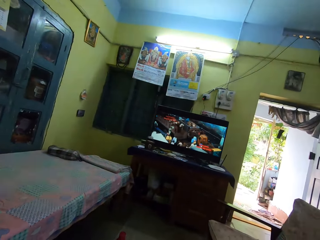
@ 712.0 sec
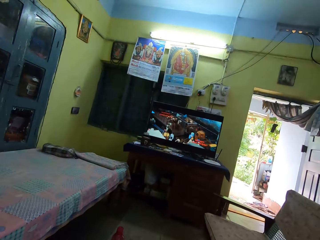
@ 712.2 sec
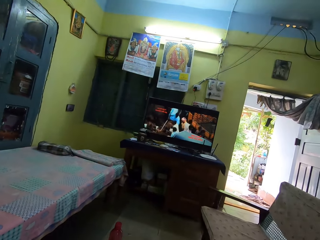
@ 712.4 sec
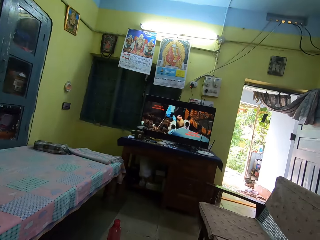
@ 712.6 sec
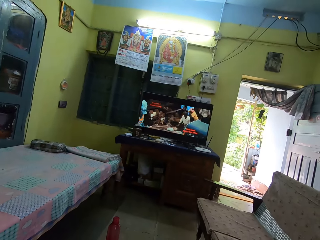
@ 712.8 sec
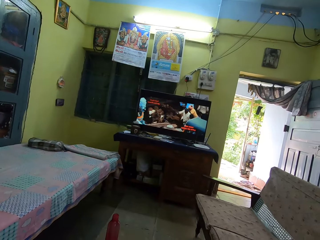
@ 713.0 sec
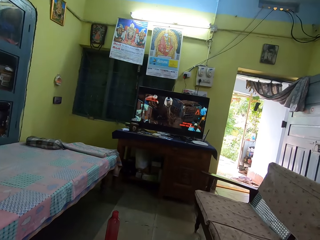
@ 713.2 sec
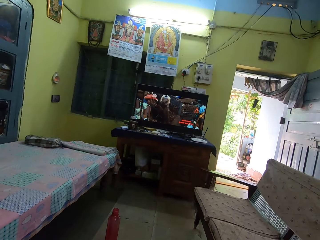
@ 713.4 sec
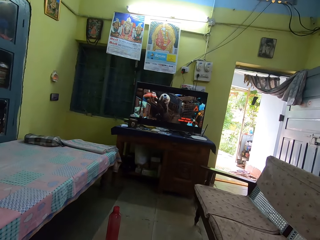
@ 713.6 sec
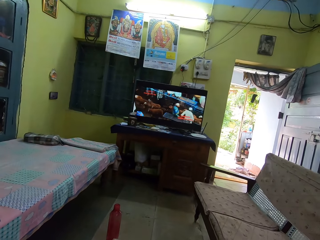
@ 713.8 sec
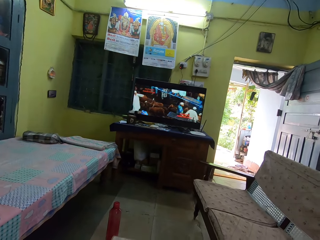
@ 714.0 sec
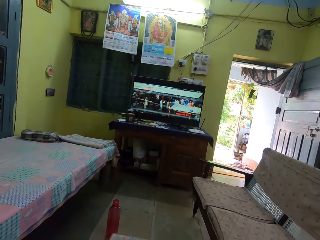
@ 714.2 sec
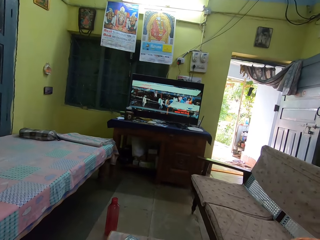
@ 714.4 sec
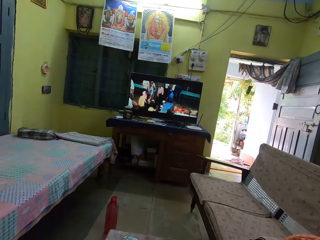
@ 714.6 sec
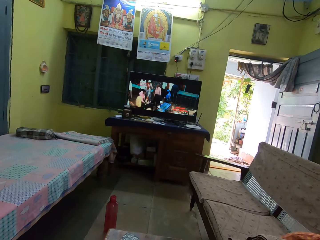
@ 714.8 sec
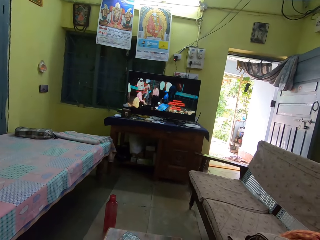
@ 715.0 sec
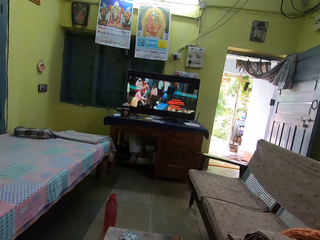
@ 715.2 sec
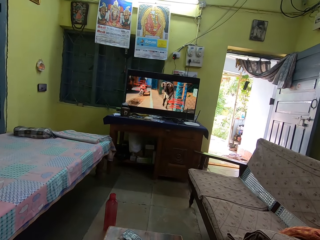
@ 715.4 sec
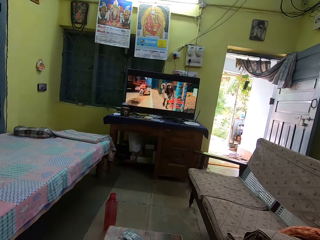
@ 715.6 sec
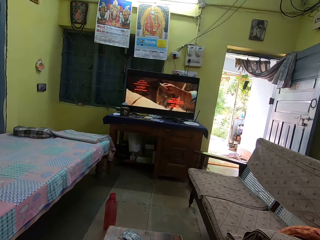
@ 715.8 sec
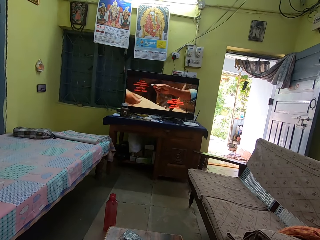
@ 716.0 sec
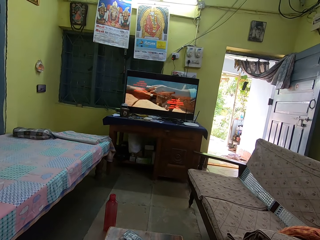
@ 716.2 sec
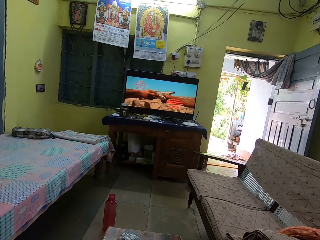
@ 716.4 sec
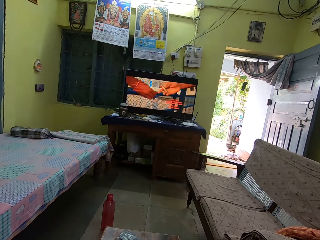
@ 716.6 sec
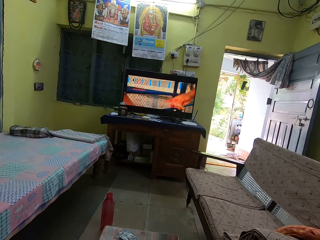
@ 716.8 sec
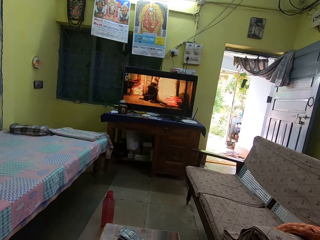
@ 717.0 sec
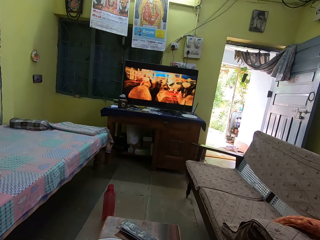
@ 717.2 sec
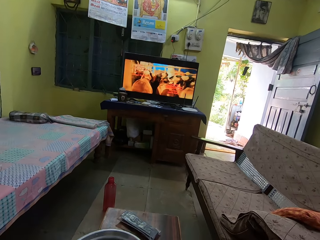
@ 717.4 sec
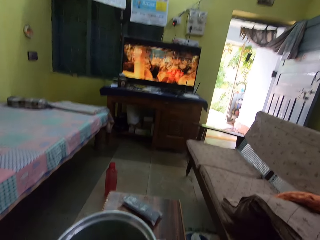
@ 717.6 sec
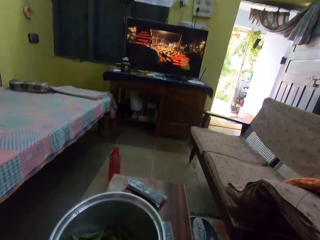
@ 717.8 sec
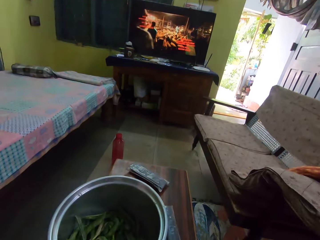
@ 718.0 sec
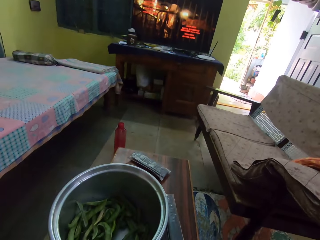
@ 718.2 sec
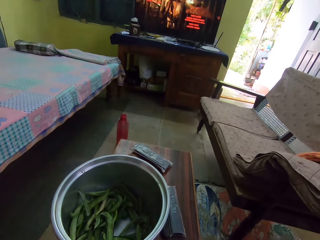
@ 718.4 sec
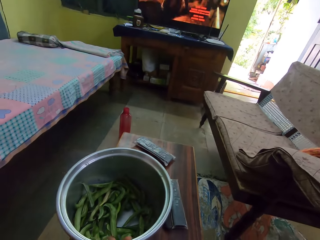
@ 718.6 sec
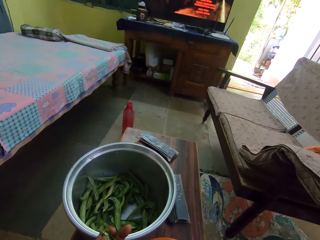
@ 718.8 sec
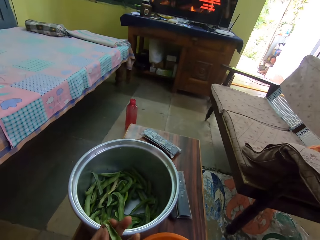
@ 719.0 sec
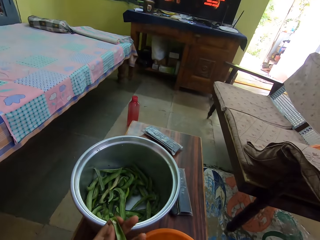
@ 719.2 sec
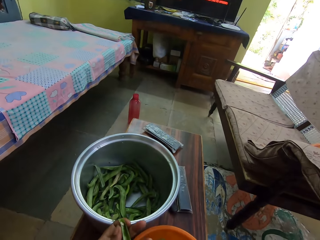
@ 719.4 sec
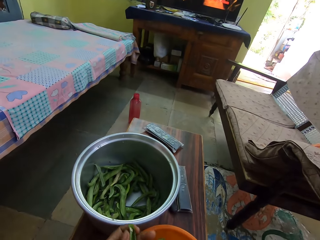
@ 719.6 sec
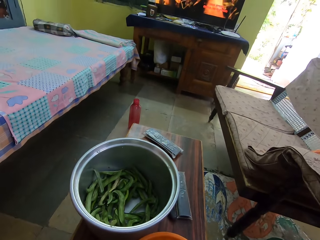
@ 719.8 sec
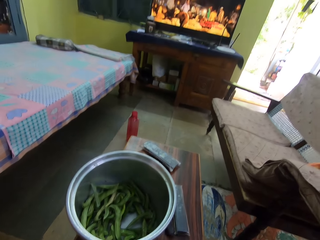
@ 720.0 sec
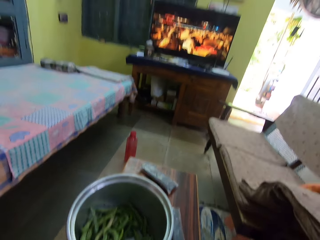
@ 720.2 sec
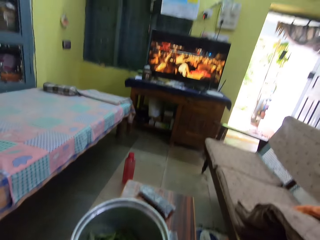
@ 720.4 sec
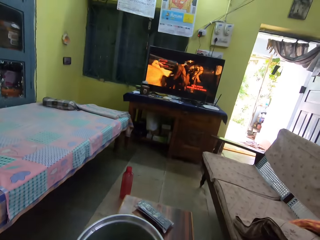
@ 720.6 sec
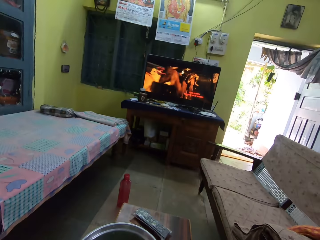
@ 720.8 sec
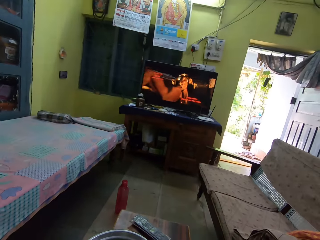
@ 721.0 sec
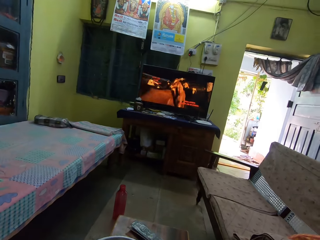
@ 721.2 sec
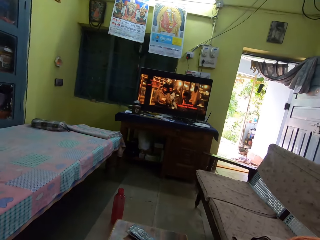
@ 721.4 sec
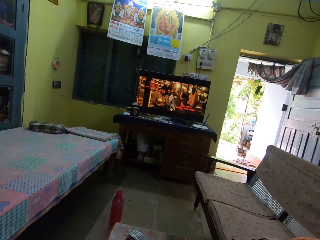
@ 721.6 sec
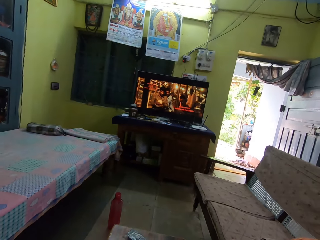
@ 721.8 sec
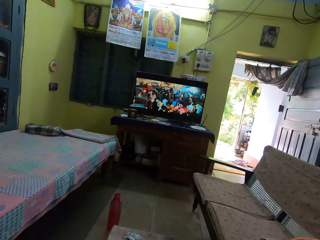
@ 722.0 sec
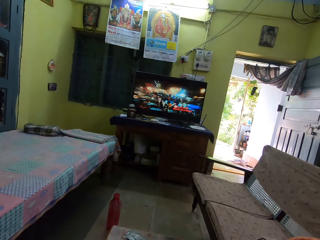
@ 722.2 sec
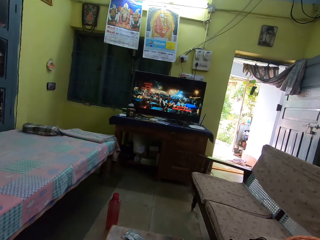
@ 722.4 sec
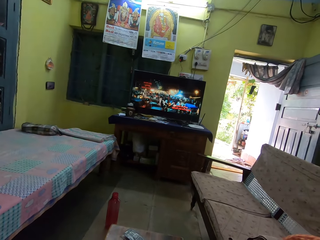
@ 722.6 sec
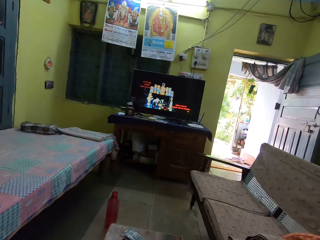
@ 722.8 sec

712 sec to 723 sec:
The camera wearer extracts peas. They watch a movie on the television.

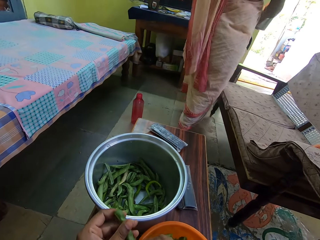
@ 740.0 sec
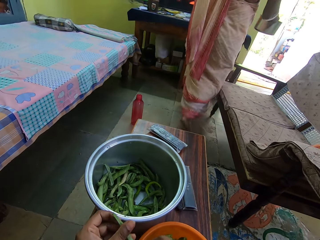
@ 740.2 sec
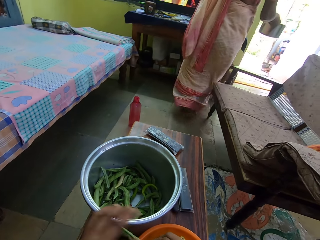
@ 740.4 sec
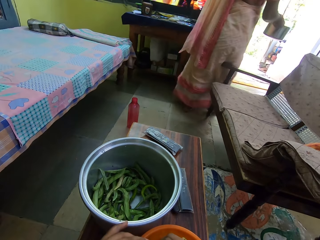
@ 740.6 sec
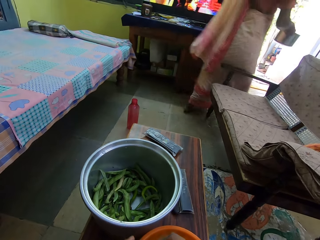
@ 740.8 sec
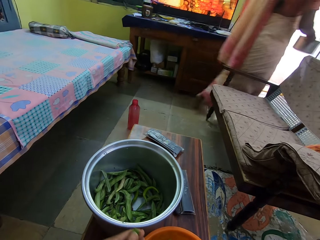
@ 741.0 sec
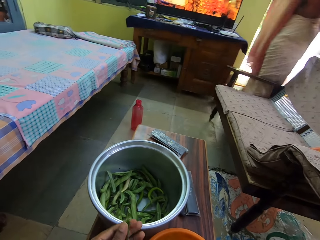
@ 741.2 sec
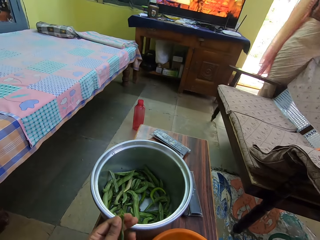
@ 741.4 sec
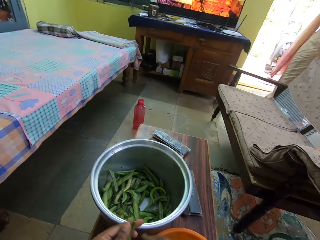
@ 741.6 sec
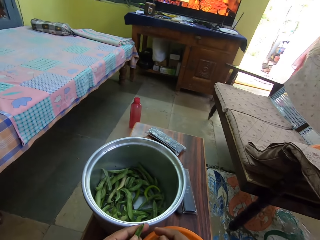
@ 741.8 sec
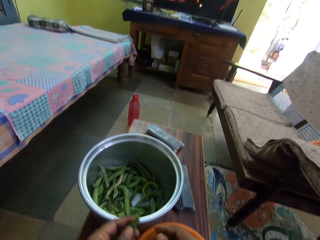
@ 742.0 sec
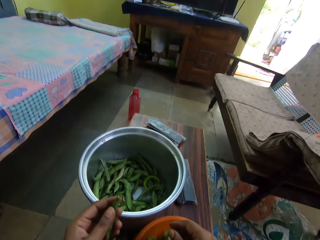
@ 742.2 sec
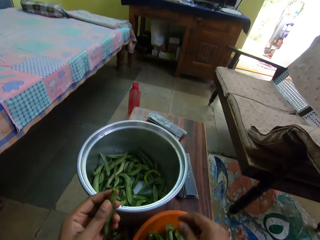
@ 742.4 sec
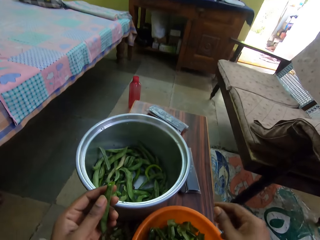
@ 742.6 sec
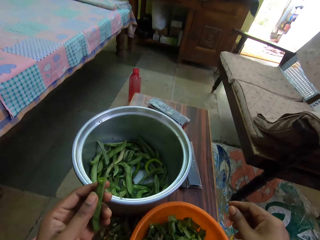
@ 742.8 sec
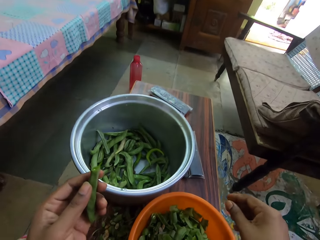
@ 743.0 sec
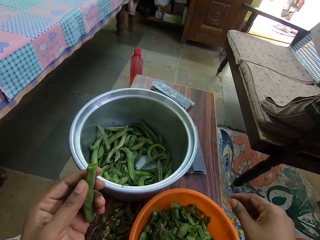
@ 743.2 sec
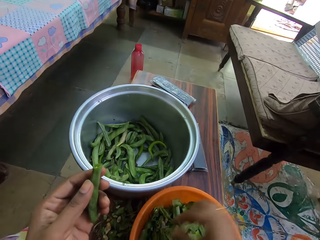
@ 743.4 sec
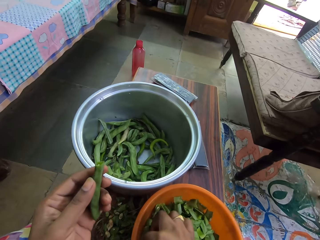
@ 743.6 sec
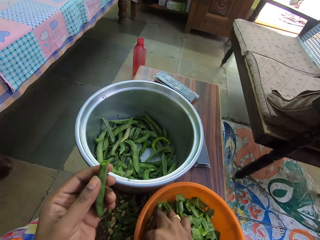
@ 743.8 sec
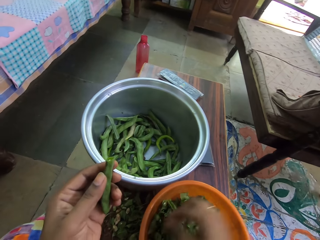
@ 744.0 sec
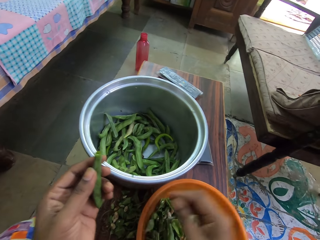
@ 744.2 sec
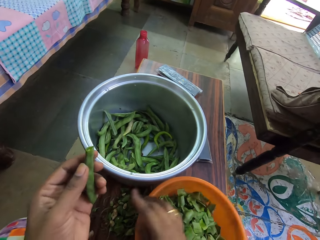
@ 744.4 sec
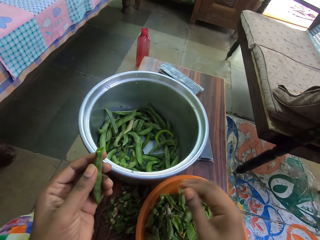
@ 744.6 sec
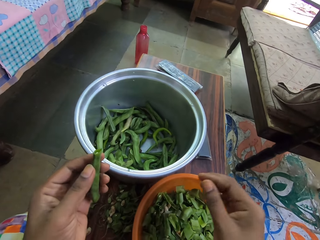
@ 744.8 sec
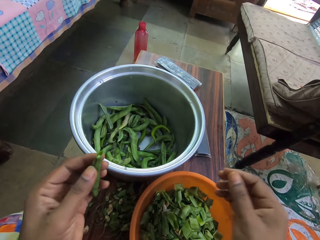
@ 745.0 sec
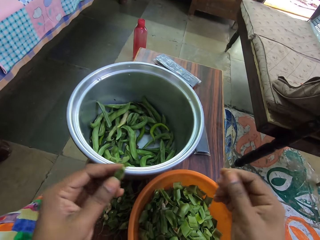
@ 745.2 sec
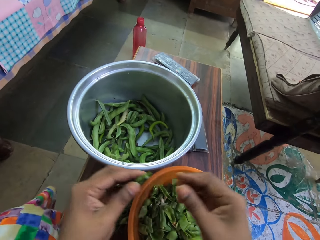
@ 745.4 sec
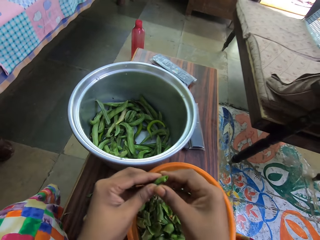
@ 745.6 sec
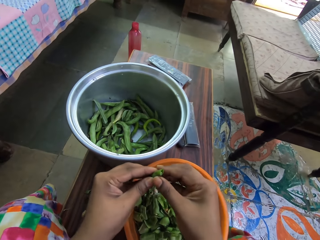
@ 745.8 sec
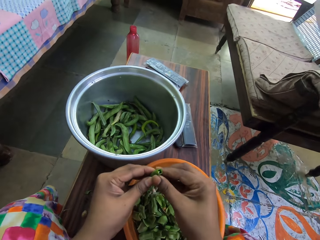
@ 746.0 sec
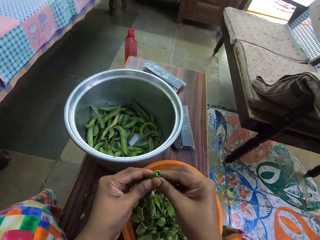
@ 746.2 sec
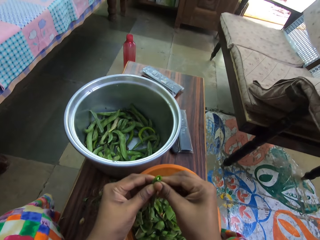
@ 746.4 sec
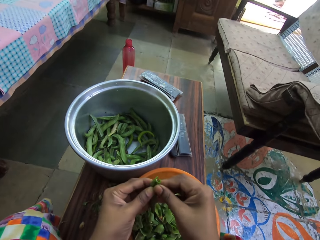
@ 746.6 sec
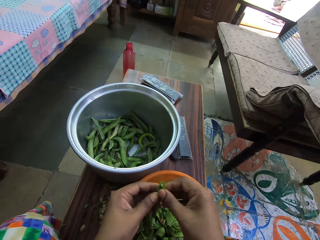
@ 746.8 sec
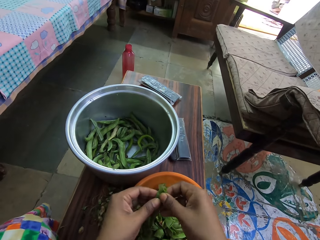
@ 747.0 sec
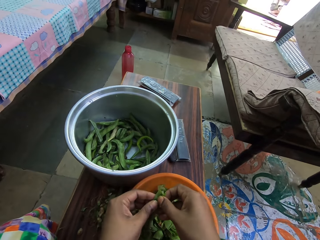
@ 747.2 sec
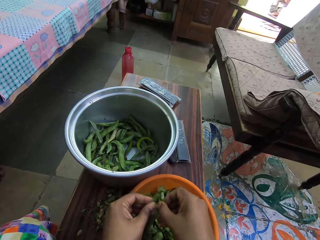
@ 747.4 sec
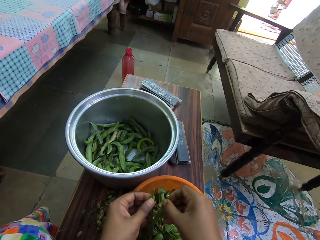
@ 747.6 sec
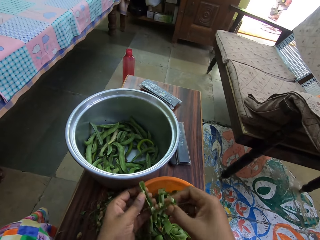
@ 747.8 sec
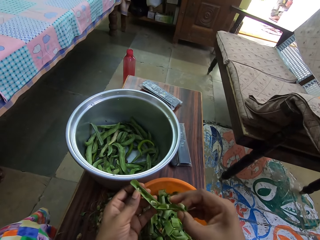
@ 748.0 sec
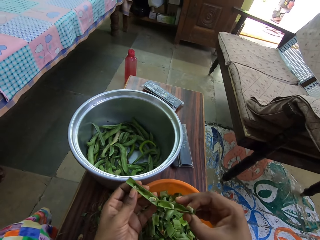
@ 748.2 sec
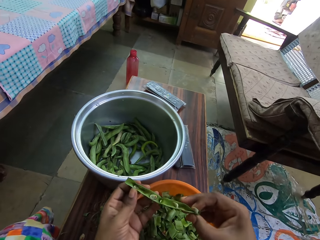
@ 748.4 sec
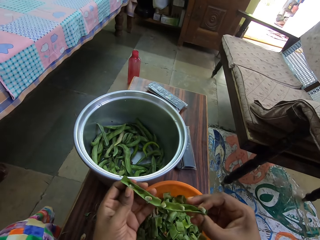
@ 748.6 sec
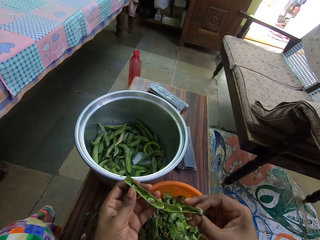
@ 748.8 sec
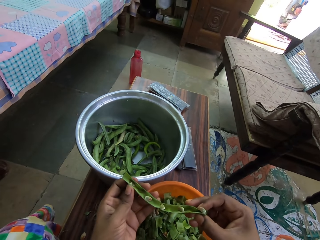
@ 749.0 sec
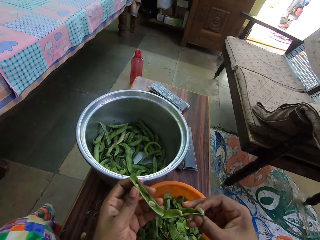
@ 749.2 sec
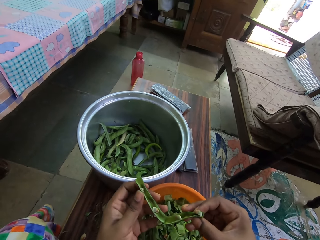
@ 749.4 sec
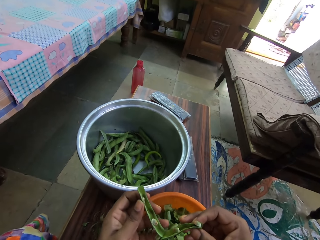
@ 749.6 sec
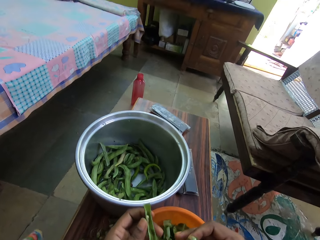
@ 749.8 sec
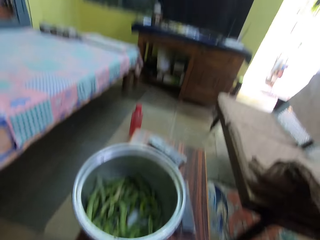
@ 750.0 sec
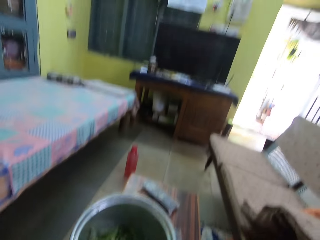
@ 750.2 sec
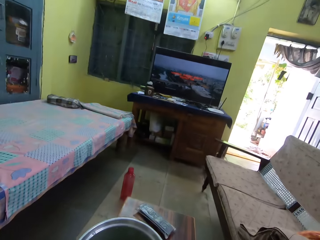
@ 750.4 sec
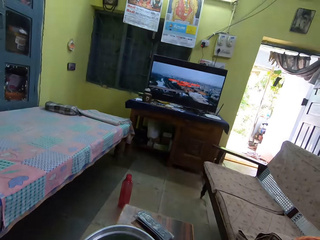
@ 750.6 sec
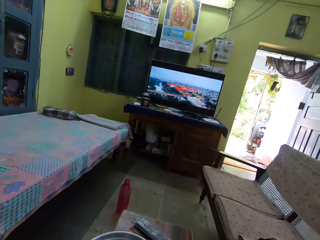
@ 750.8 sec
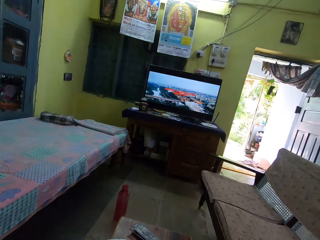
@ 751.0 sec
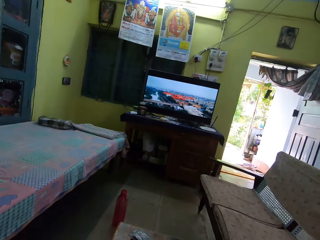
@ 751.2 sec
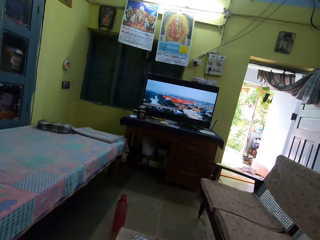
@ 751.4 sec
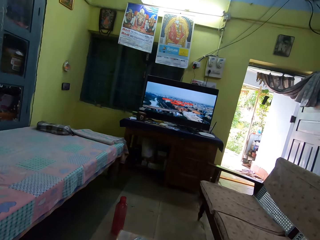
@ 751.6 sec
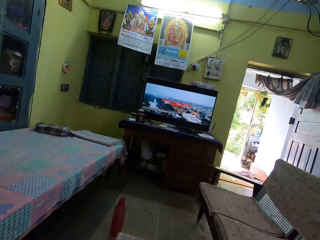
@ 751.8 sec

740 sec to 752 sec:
The camera wearer holds a piece of peas. They extract peas. They watch a movie on the television.
